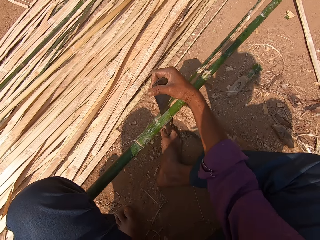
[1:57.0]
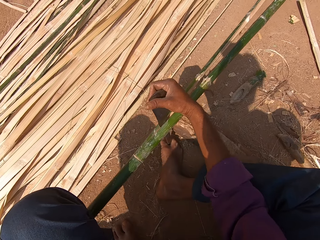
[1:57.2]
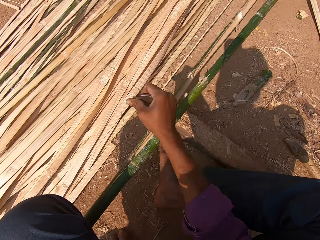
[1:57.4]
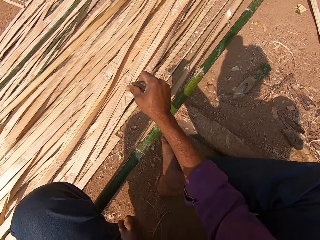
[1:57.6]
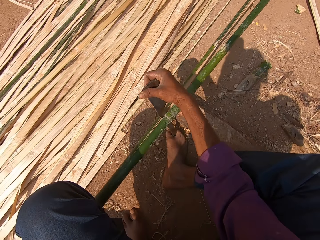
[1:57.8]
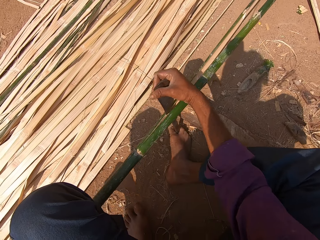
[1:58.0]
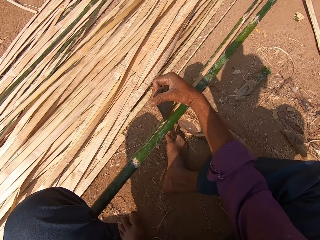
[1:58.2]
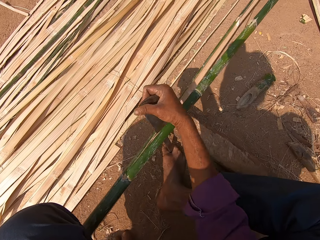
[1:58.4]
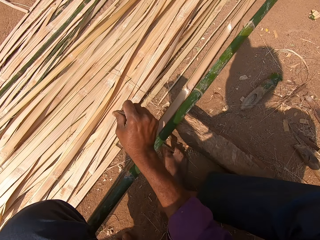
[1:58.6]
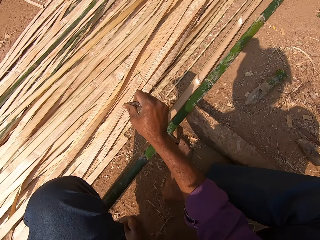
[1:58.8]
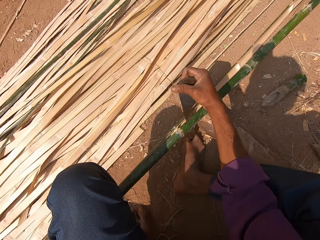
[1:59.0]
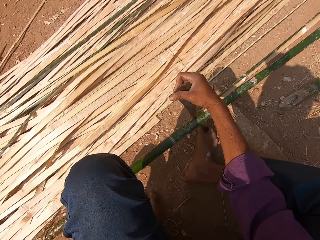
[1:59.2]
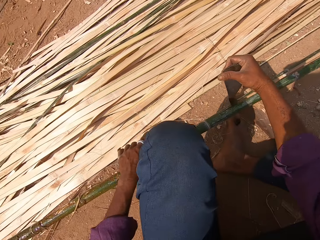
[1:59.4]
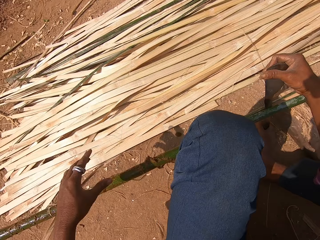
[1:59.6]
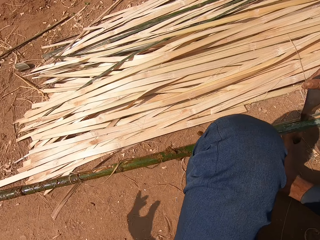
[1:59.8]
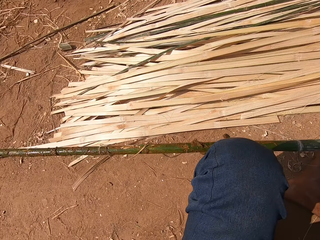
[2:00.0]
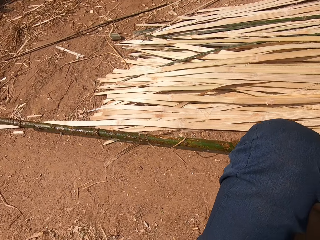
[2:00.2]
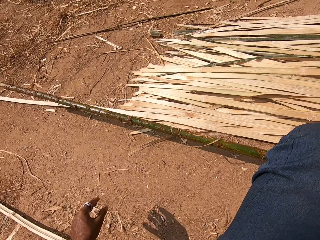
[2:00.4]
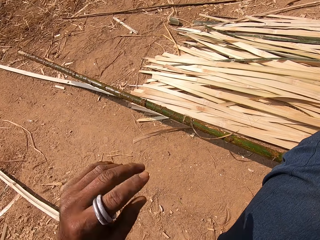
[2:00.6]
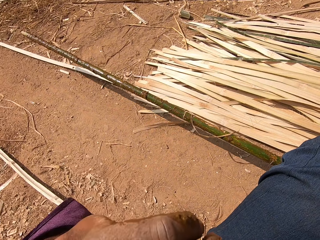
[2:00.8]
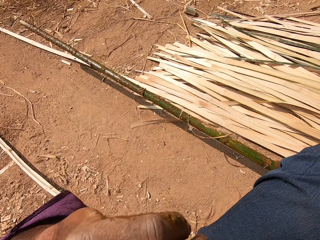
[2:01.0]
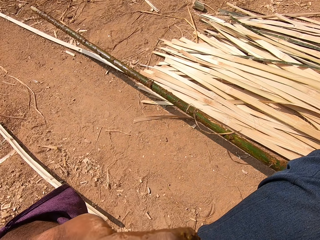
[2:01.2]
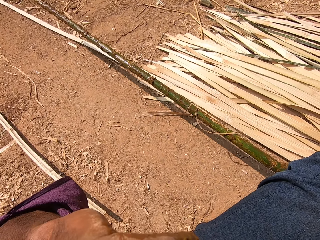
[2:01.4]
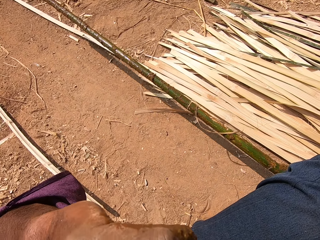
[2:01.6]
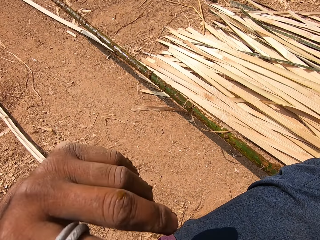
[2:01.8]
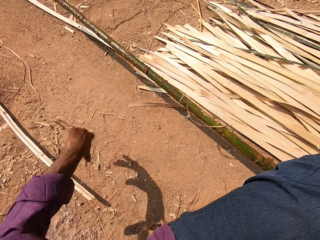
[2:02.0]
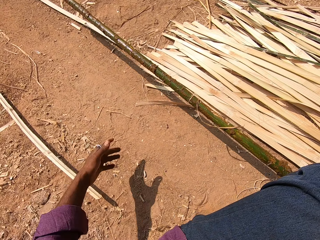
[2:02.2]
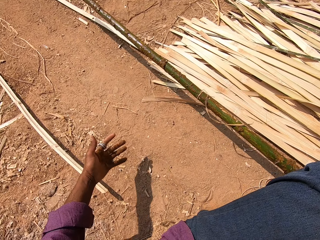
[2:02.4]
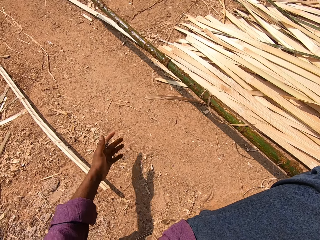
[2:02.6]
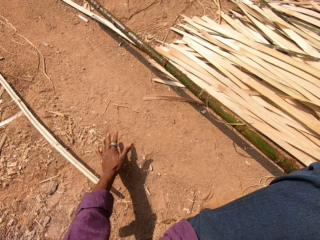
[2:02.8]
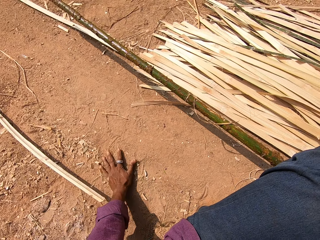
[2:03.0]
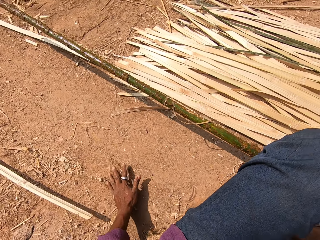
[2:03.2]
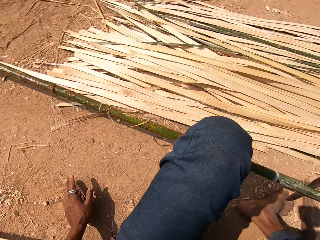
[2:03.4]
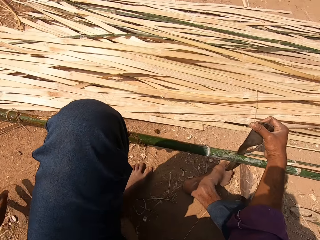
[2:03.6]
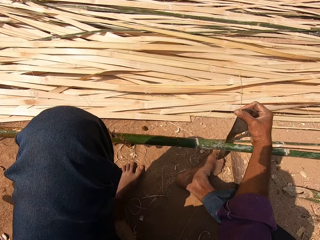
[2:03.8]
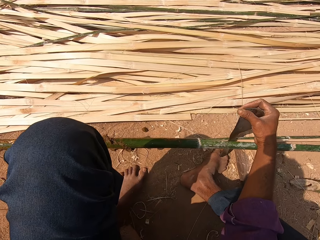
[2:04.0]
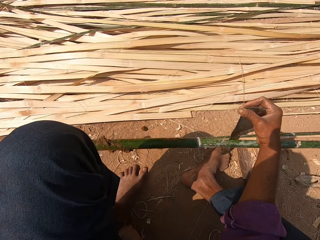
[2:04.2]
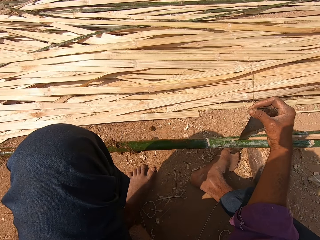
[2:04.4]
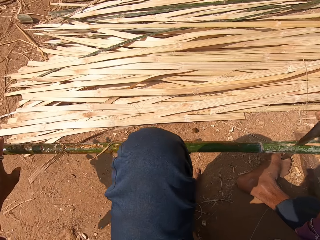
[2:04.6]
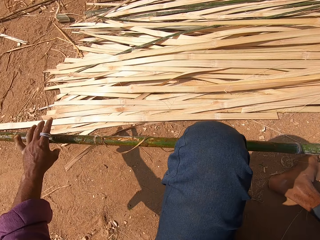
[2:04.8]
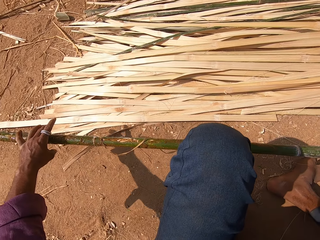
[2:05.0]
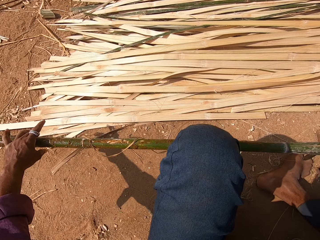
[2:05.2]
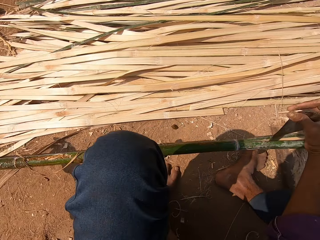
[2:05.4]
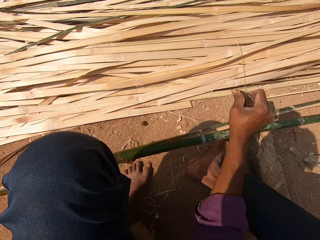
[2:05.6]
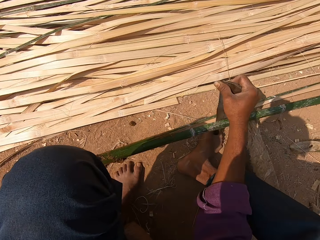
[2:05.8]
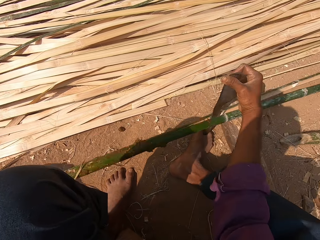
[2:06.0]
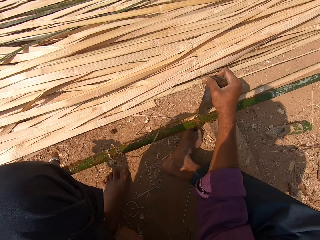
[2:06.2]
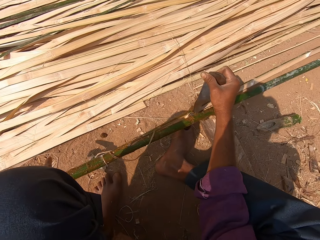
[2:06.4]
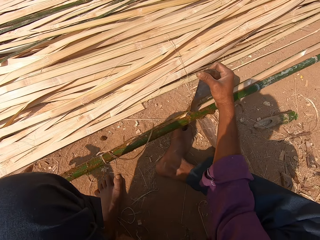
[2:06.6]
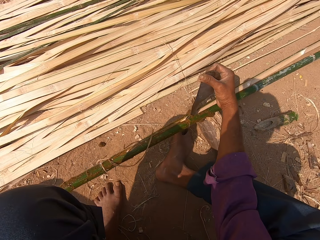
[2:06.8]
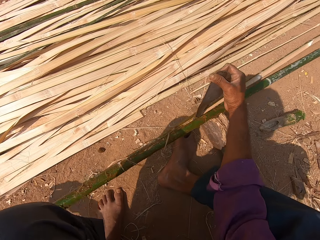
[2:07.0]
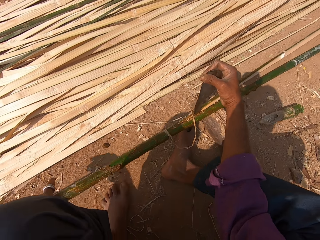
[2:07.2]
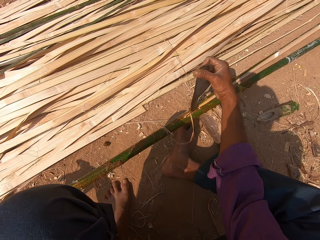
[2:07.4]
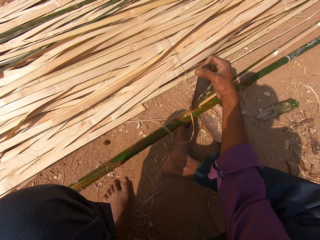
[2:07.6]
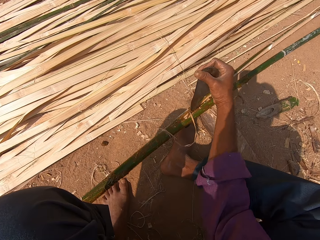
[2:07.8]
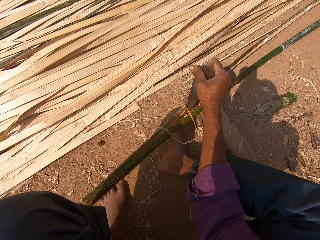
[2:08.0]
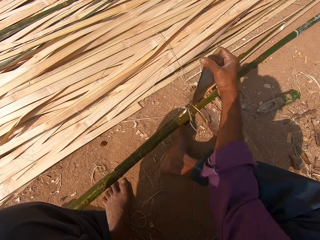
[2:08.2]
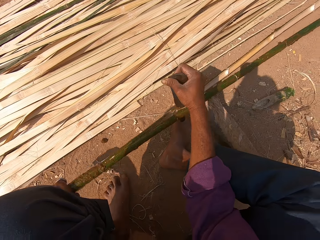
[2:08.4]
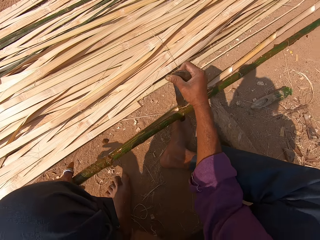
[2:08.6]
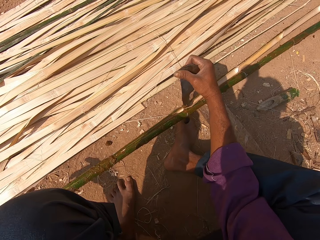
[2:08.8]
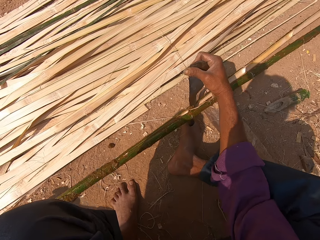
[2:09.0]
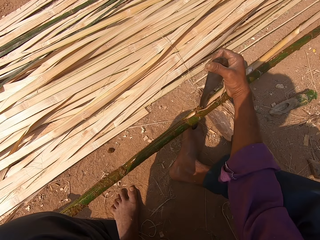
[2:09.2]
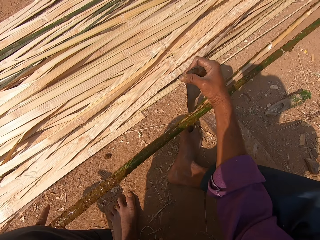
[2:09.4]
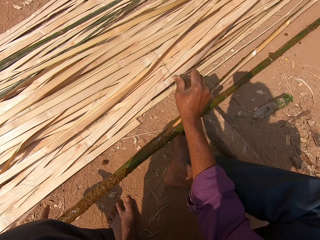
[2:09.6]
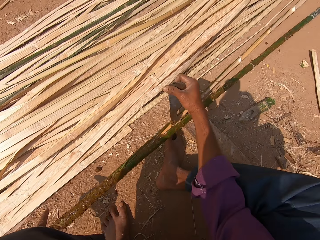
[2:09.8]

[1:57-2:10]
The camera wearer looks around. They wipe the face with the hand. They raise the hand. They touch the ground with the left hand. They rub the hand on the soil. They look around. They cut the bamboo with the machete. They split the bamboo stick.

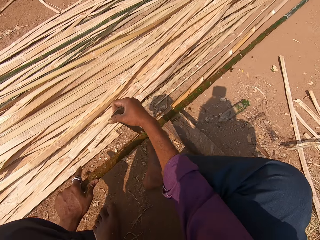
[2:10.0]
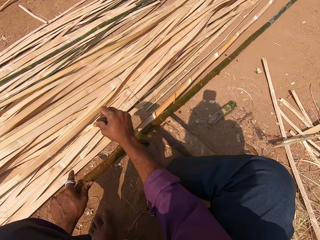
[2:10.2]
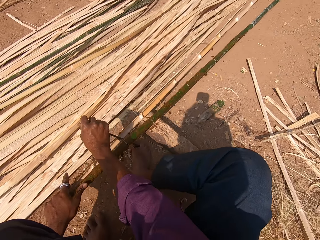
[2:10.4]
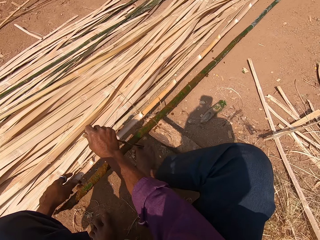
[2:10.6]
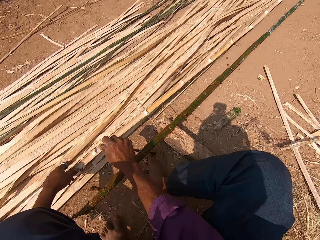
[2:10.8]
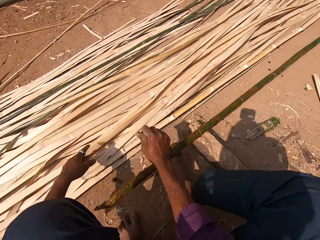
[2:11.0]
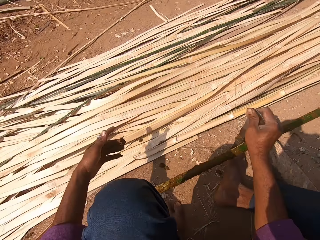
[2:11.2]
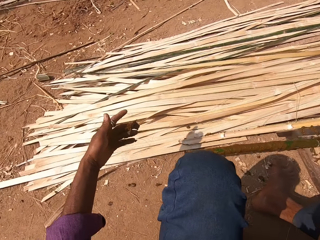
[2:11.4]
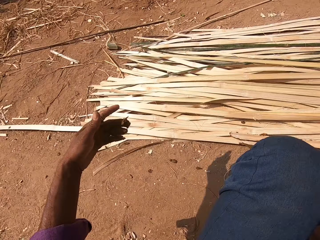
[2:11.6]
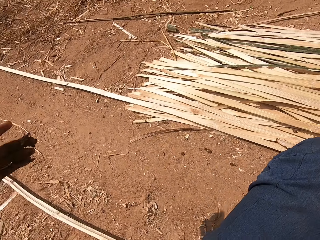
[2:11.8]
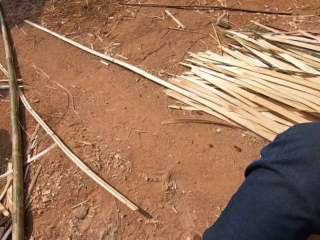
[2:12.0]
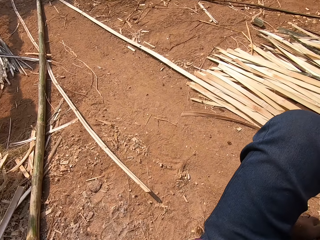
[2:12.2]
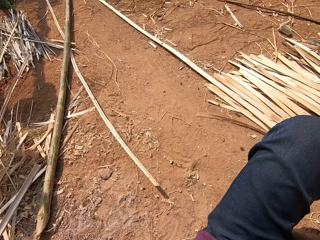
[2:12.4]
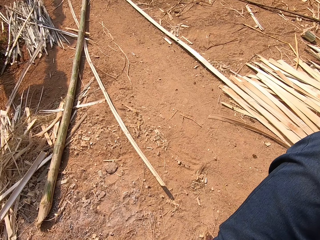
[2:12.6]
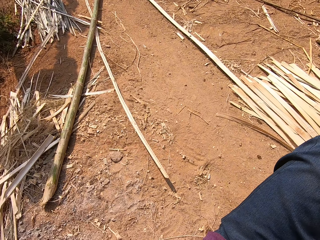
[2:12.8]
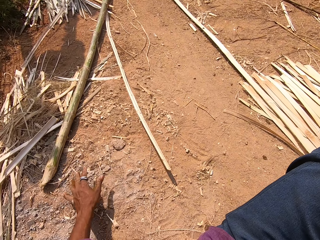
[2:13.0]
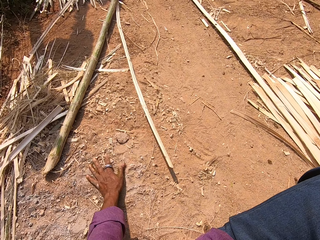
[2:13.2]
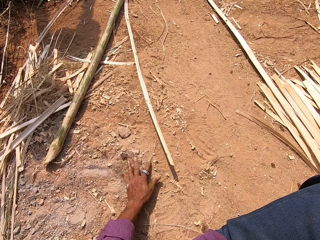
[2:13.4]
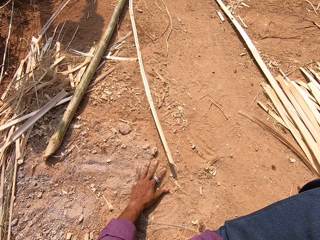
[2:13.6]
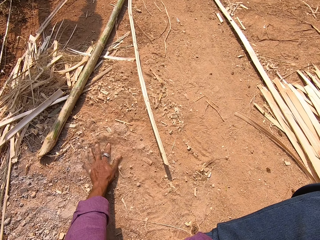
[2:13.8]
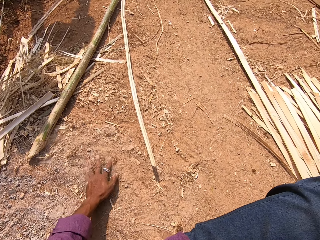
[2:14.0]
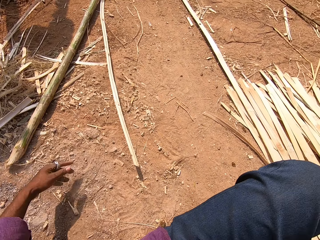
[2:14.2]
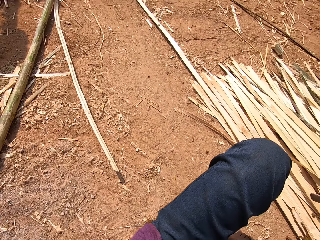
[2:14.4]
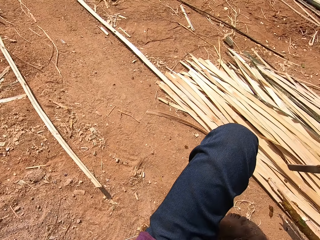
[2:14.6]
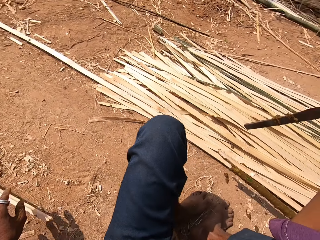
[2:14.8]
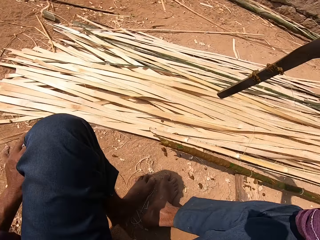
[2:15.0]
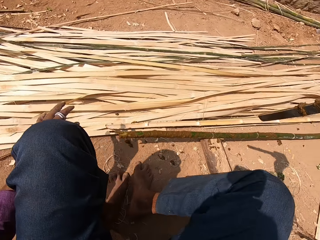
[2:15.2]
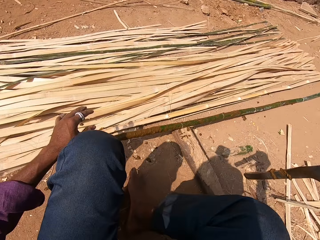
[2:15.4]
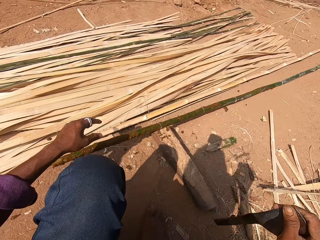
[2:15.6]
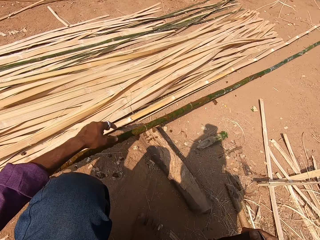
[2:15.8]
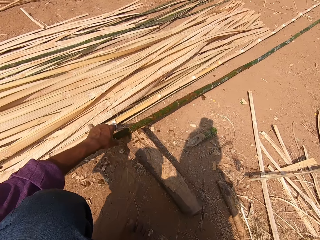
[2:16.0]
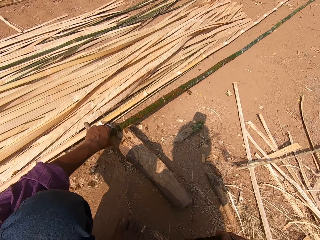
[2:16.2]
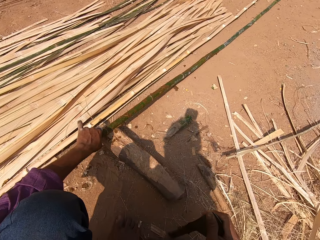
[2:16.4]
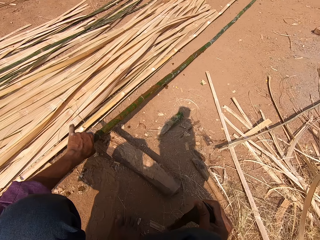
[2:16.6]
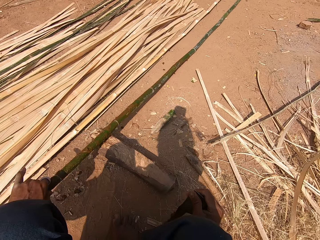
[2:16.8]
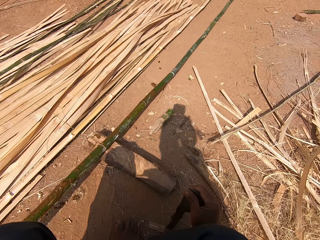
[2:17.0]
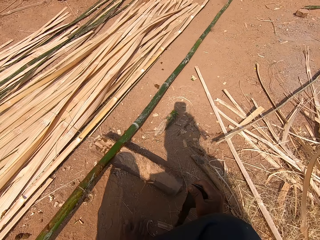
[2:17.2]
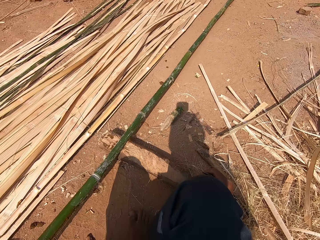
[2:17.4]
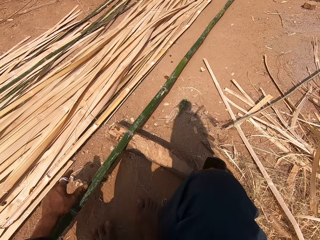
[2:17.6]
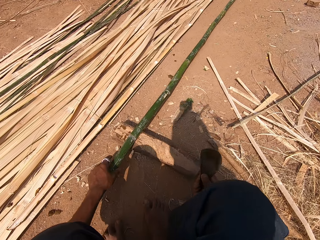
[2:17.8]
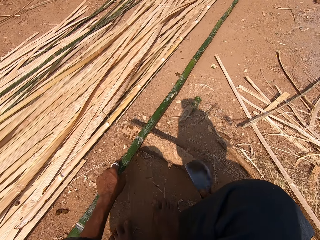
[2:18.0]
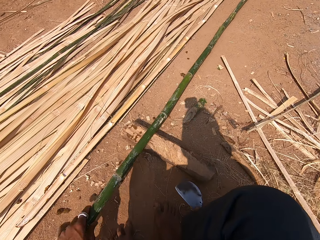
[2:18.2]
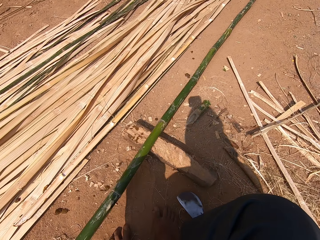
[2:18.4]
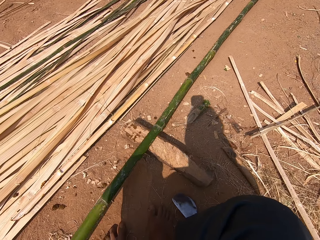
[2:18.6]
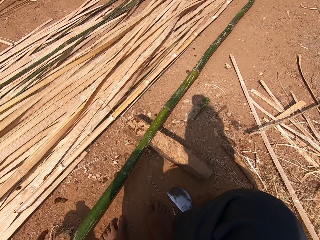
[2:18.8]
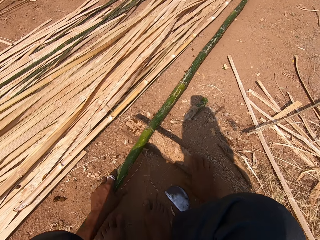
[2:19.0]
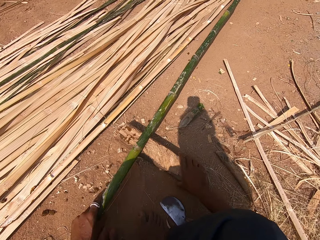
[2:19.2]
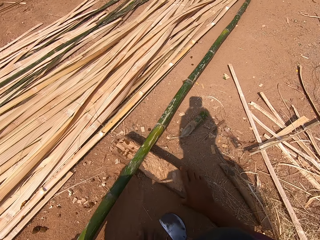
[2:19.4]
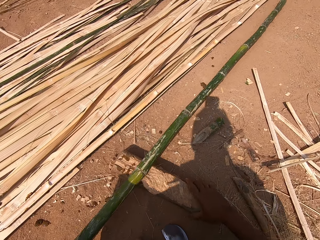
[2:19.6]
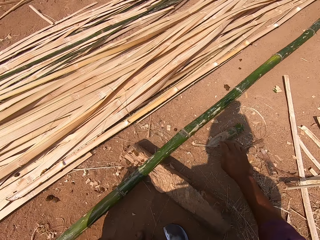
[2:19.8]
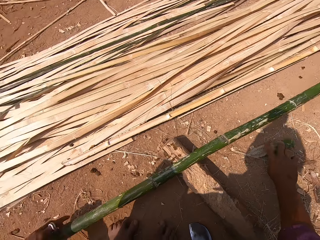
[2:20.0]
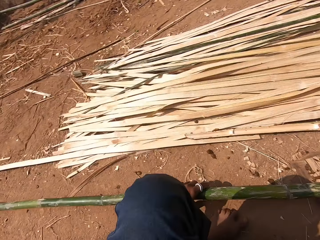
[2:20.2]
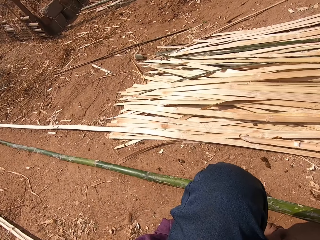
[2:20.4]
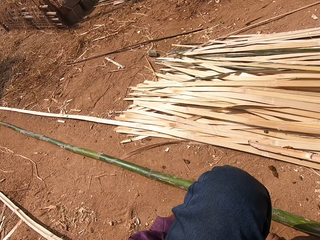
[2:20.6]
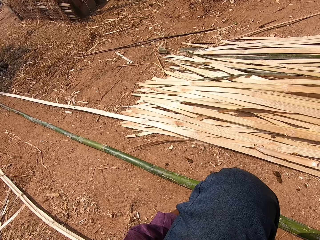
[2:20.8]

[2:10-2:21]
The camera wearer drops the bamboo stick. They look around. They rub the hand on the soil. They look around. They pull the bamboo stick on the ground.
